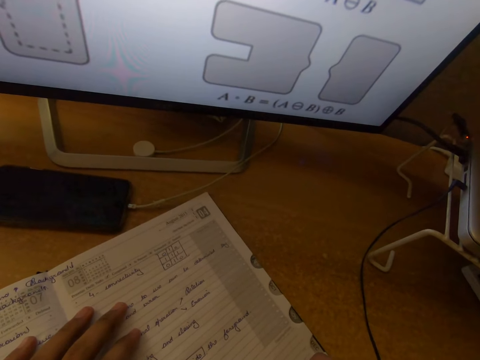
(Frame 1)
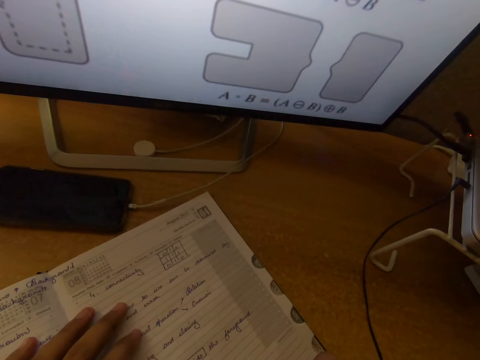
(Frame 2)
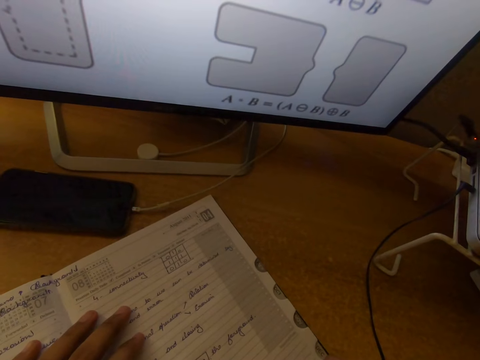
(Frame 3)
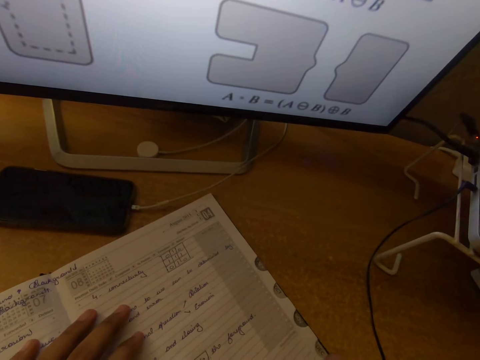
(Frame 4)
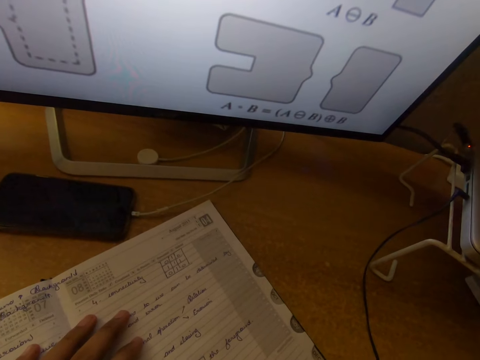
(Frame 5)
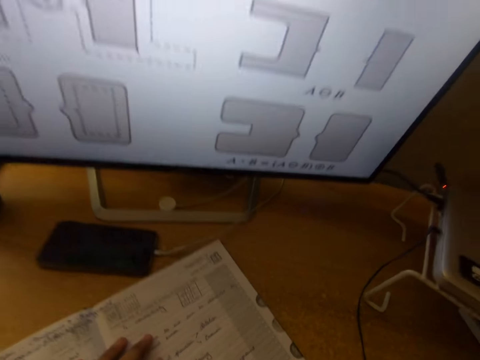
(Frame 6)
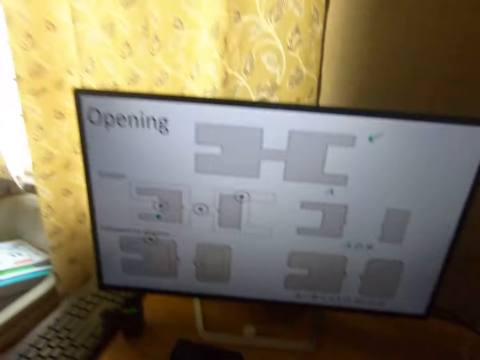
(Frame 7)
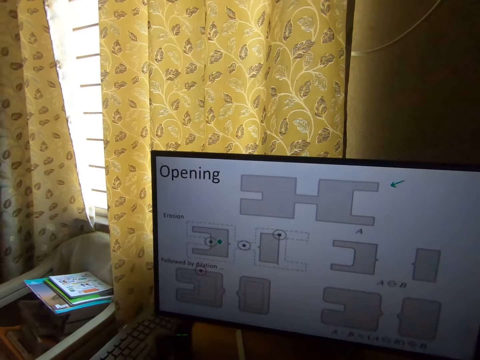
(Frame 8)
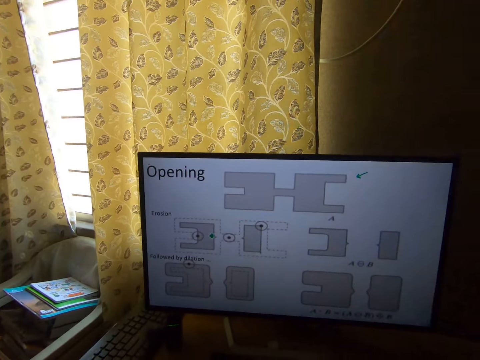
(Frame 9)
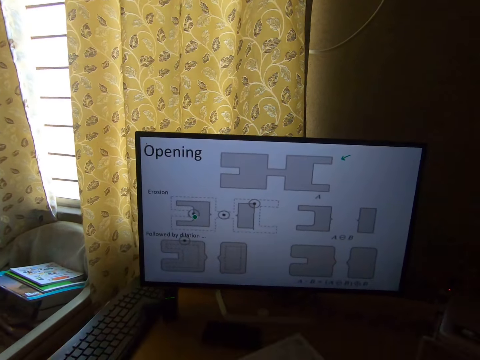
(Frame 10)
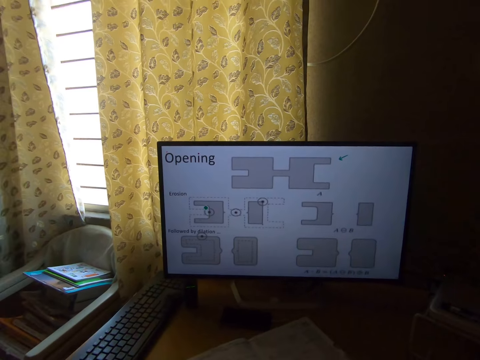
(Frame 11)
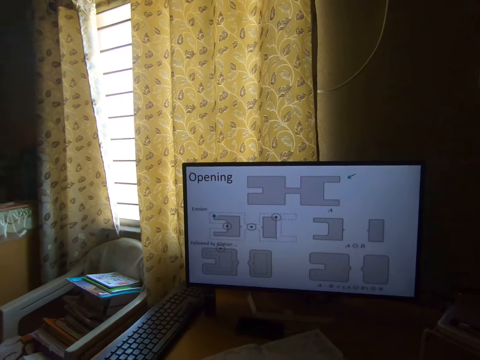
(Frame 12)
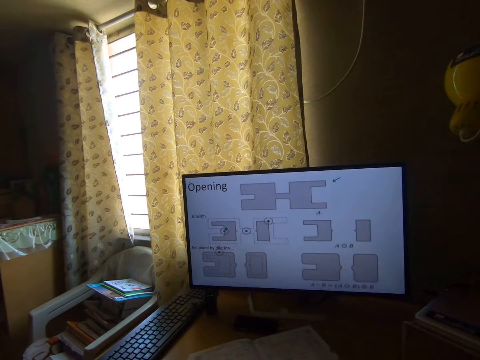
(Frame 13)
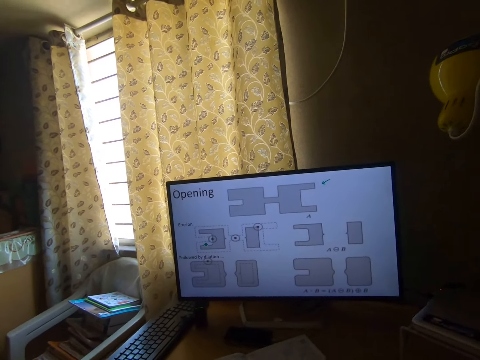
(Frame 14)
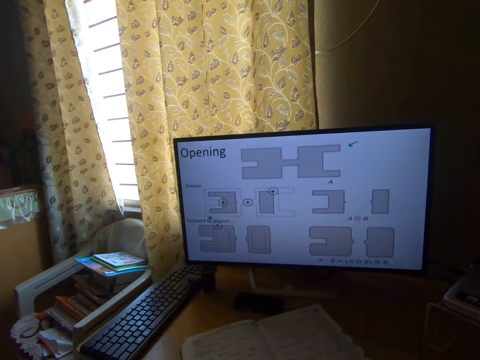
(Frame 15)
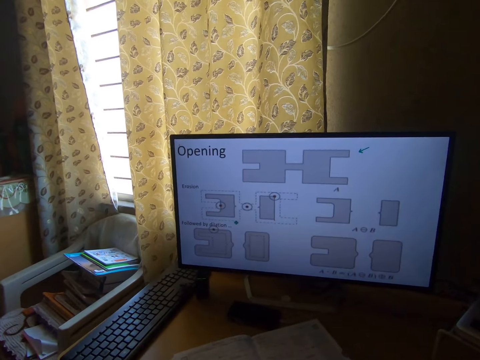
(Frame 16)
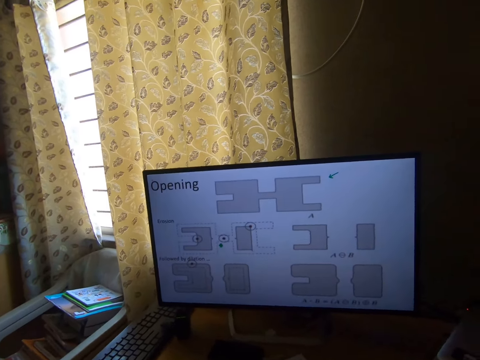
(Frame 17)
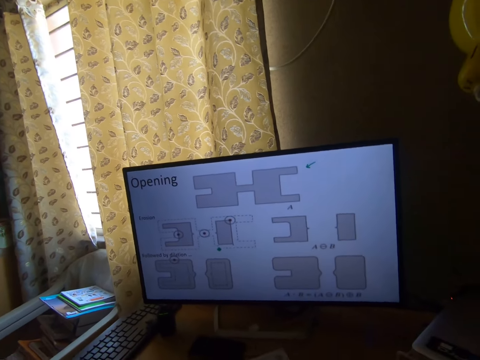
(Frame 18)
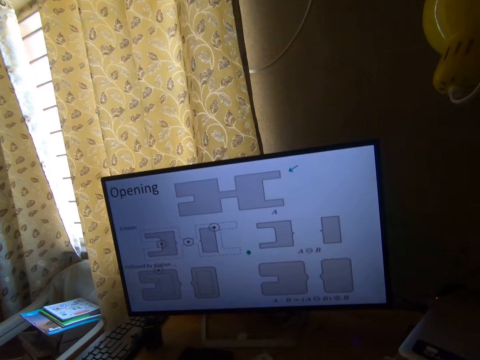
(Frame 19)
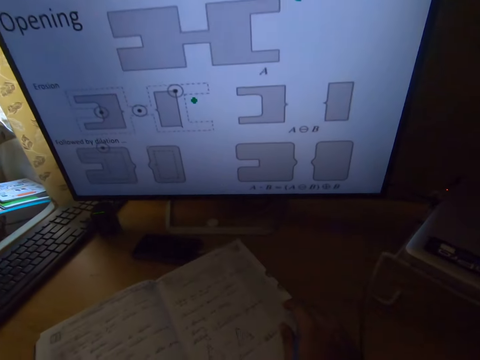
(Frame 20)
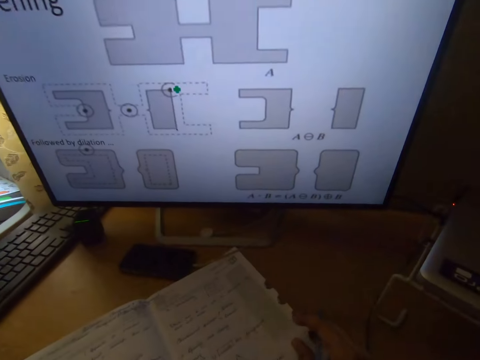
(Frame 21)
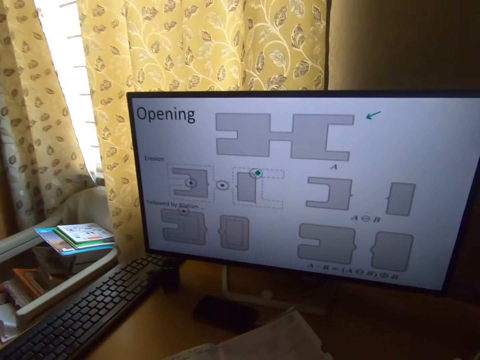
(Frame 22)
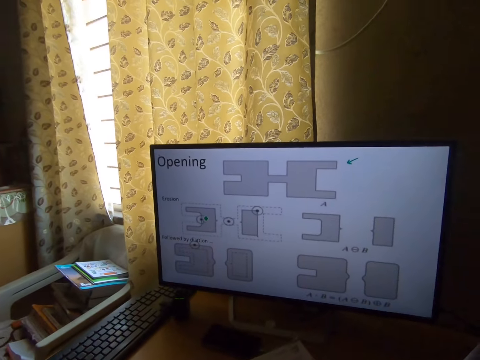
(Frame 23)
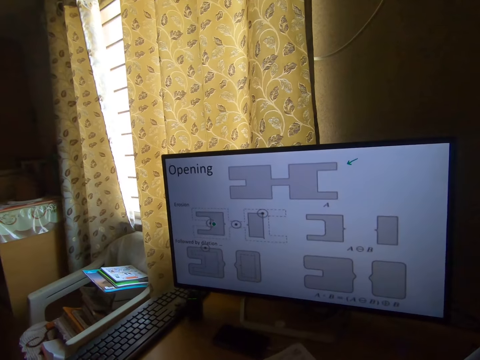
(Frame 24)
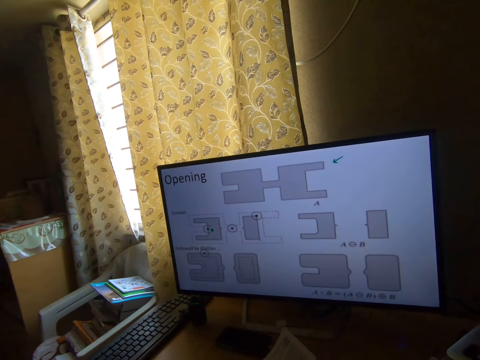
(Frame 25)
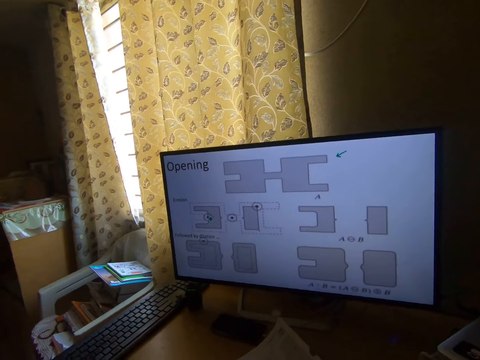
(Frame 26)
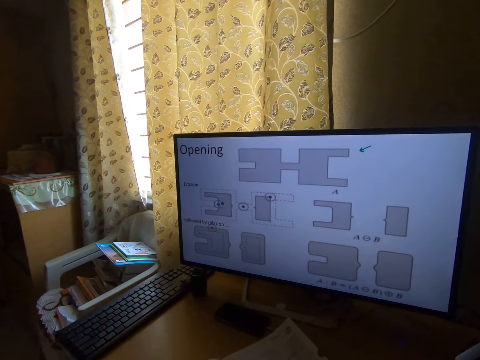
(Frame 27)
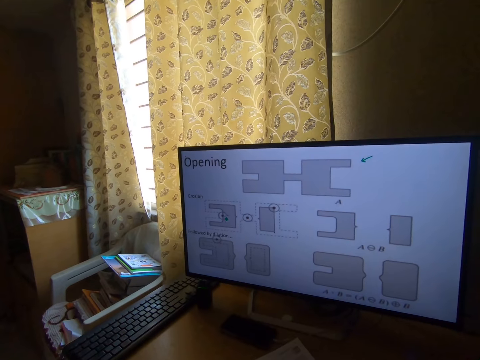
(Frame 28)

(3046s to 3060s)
The camera wearer moves the head upward. He stops for a while. He stares at the monitor. He moves the head downward. He holds the book. He places his right hand on the notebook. He stares at the book. He moves the head up. He stares at the monitor.

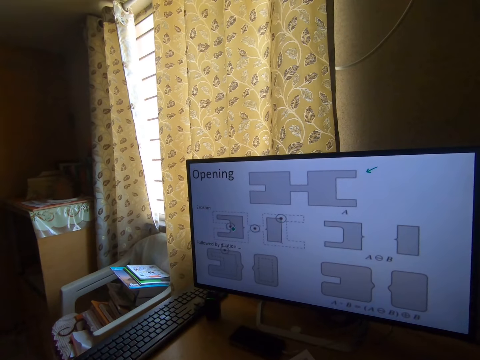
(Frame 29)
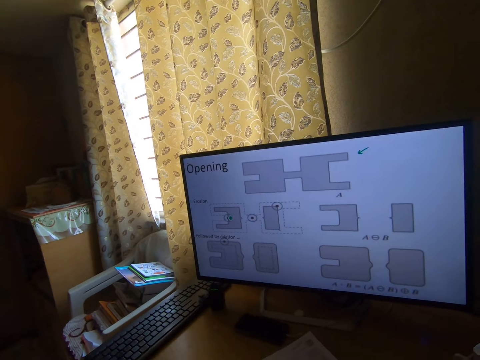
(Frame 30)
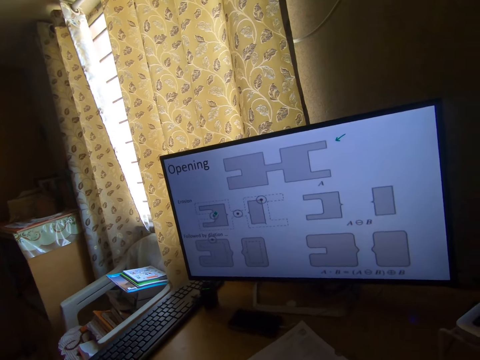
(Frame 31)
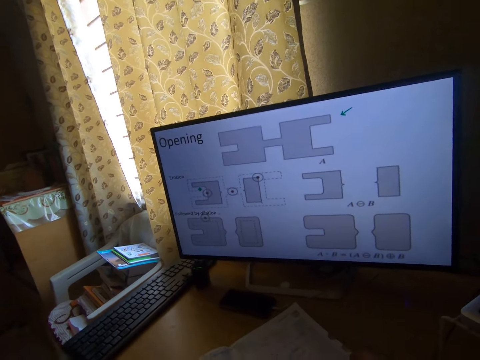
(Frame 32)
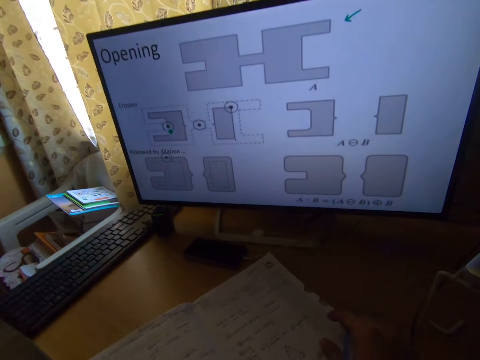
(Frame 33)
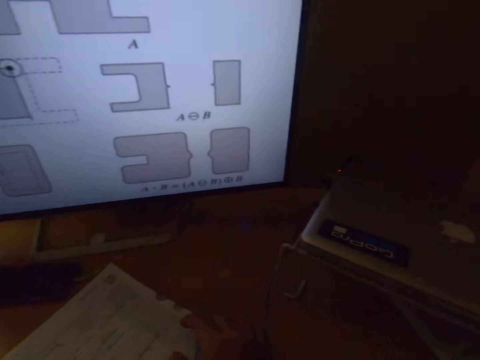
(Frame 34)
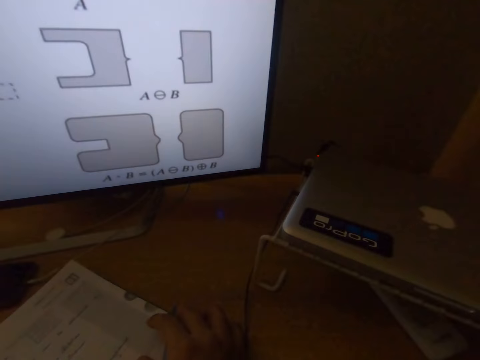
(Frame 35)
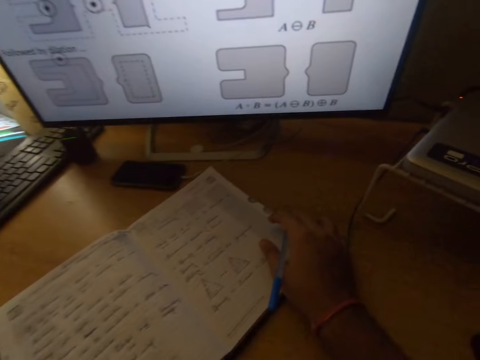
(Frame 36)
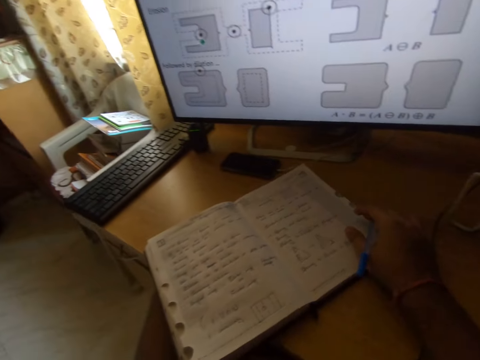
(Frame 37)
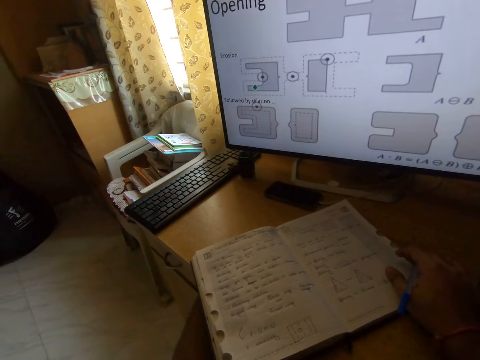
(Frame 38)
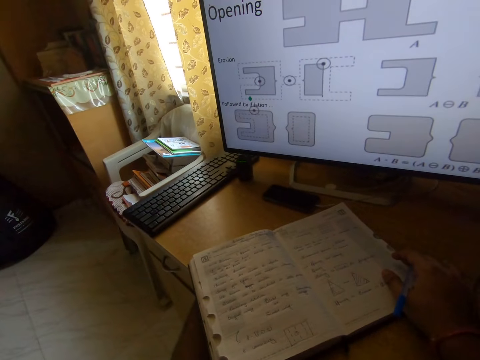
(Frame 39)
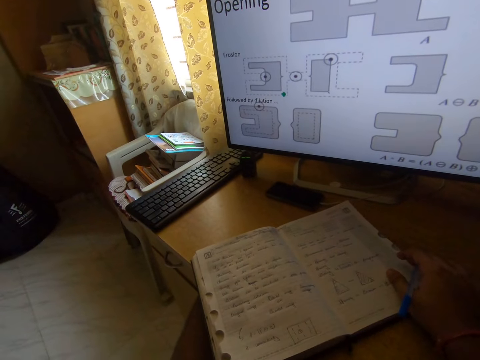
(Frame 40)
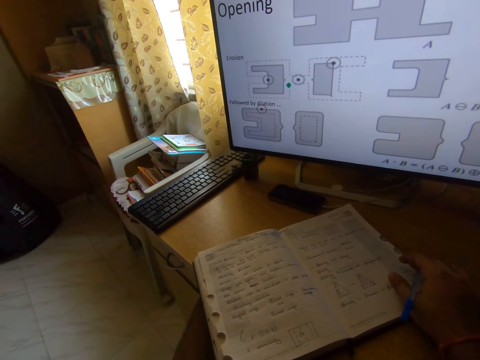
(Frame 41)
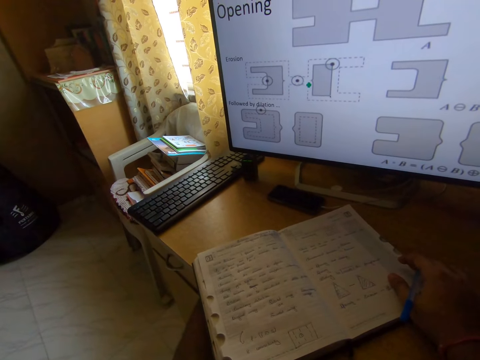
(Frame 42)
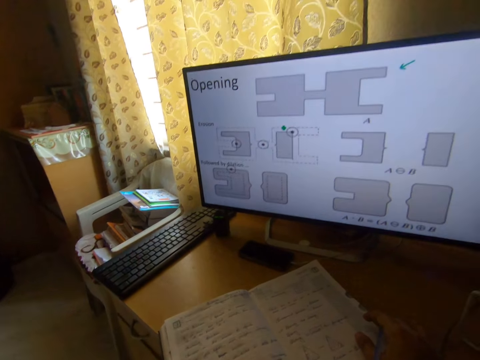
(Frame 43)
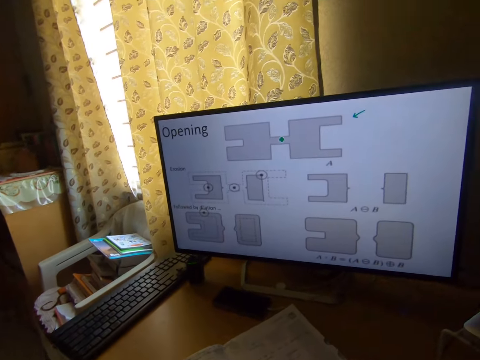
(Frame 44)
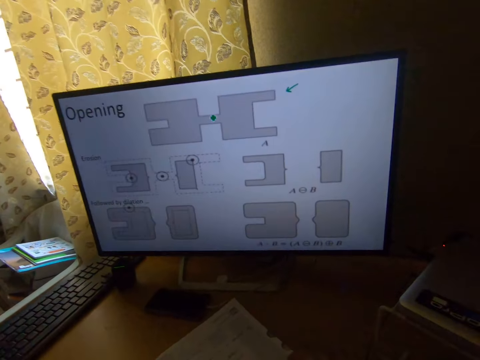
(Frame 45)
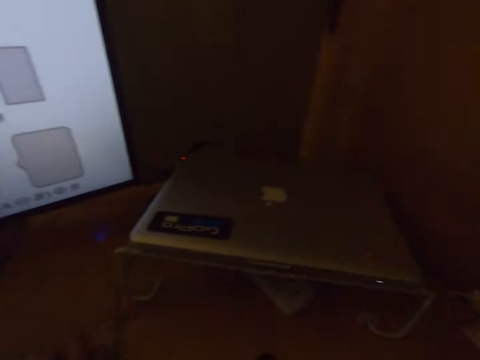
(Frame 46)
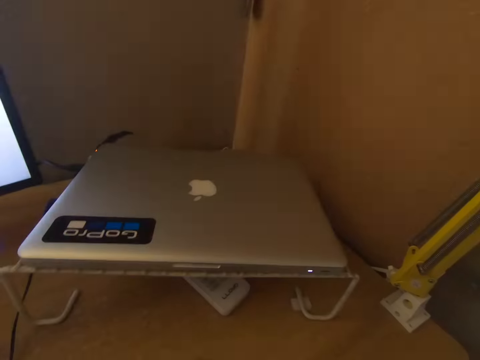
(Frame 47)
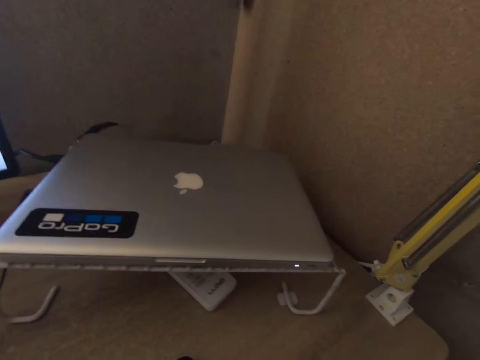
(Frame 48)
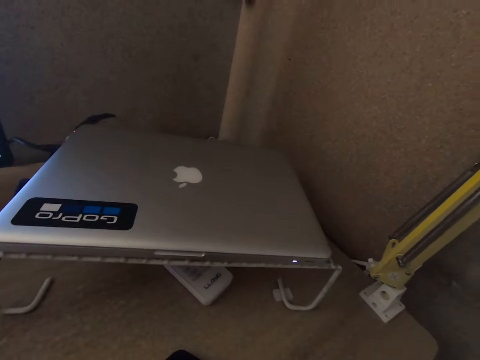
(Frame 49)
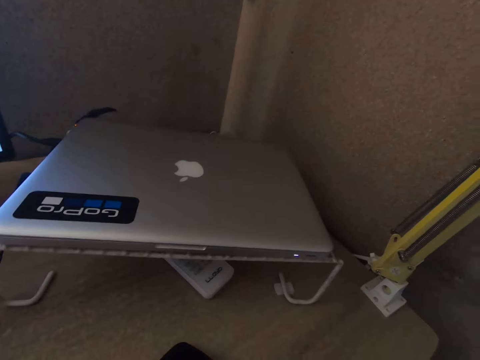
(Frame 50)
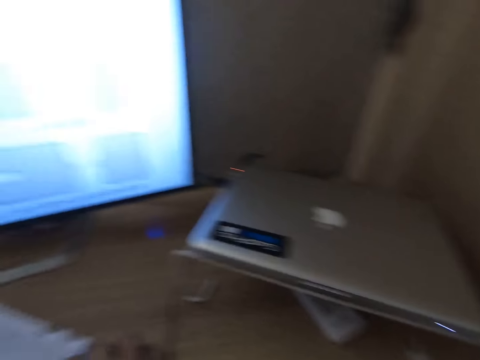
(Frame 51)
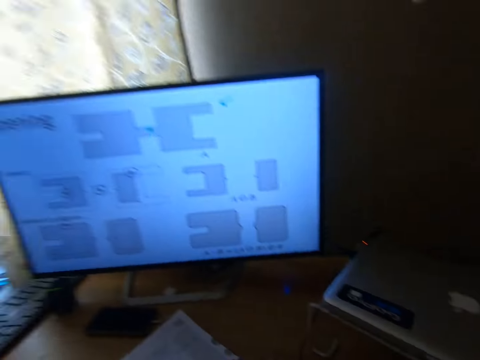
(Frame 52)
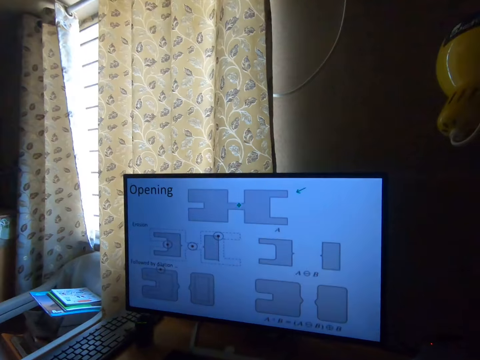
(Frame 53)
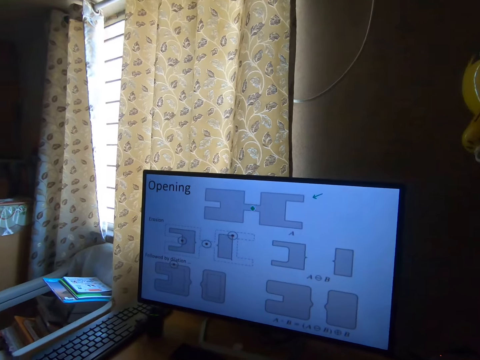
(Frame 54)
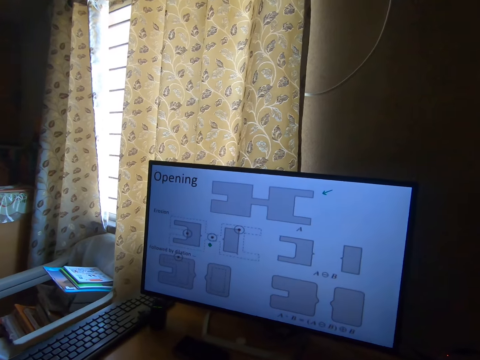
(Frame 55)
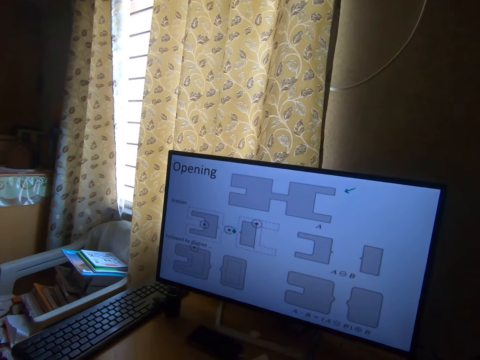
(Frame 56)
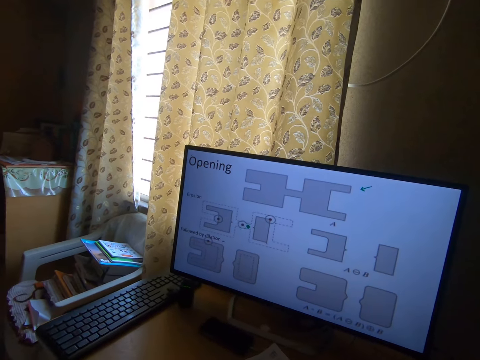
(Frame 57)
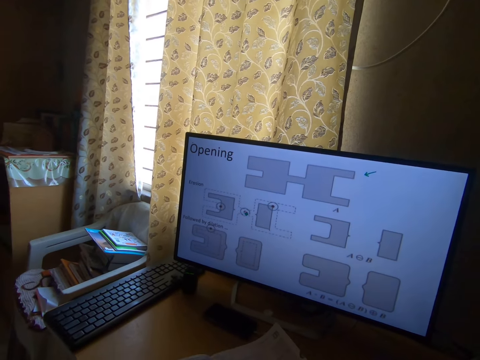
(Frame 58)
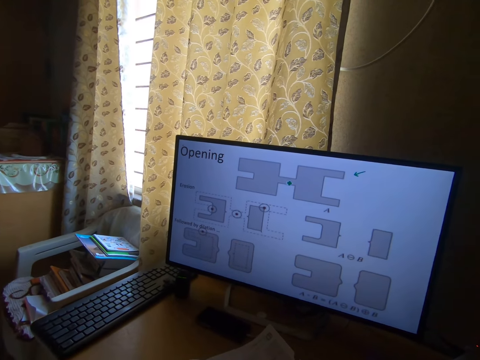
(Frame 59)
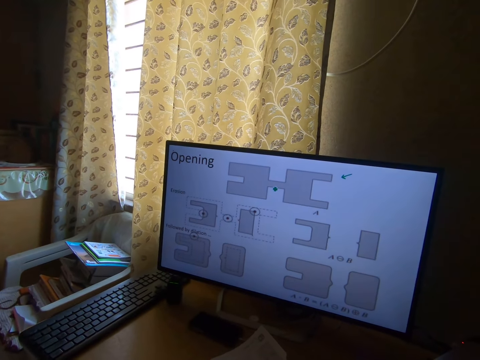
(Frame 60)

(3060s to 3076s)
The camera wearer moves the head down. He leans a hand on the book and stares at the book. He turns the head right and stares at the laptop. He turns the head left and stares at the book. He moves the head up. He turns the head right and stares at the laptop. He turns the head left. He removes his right hand from the notebook. He stares at the monitor.
